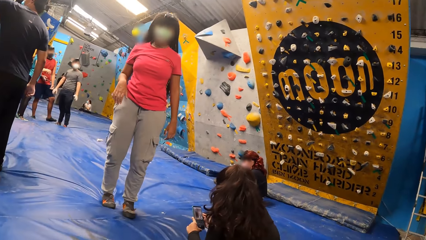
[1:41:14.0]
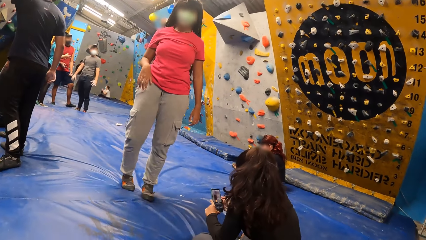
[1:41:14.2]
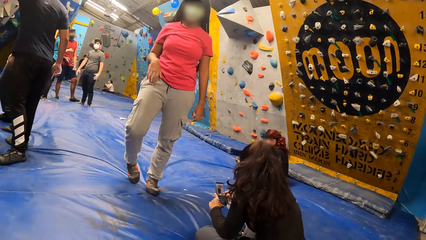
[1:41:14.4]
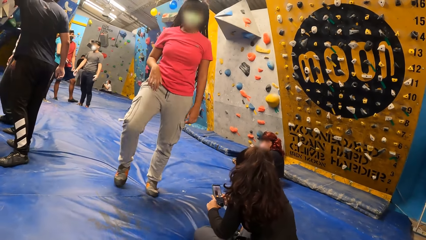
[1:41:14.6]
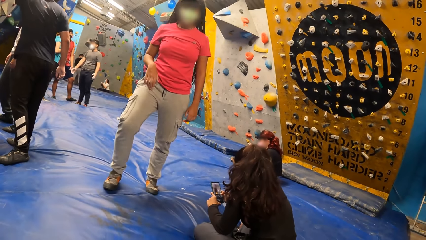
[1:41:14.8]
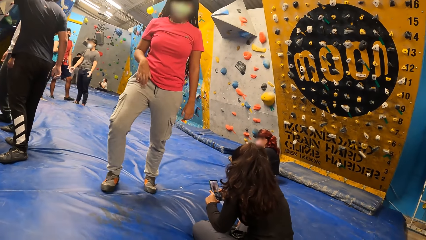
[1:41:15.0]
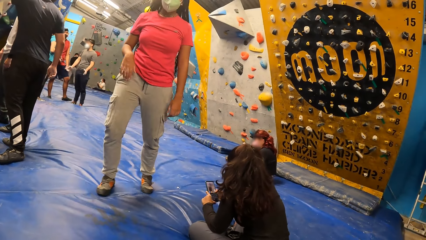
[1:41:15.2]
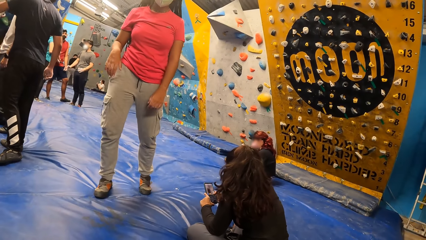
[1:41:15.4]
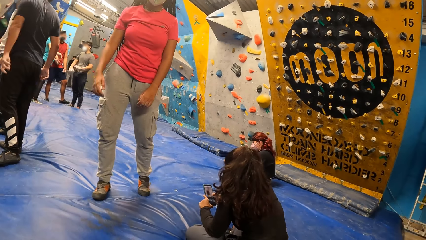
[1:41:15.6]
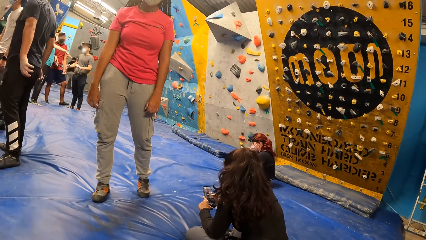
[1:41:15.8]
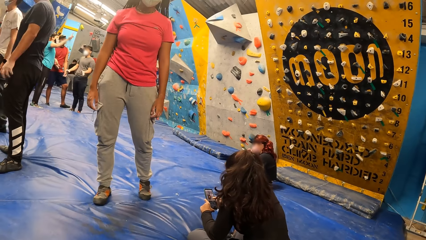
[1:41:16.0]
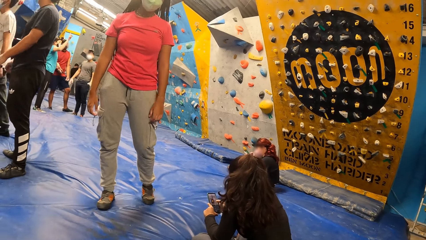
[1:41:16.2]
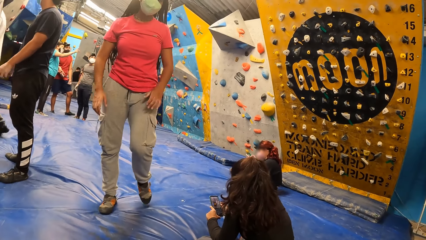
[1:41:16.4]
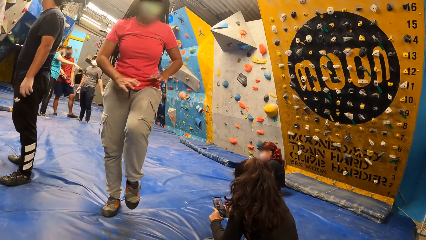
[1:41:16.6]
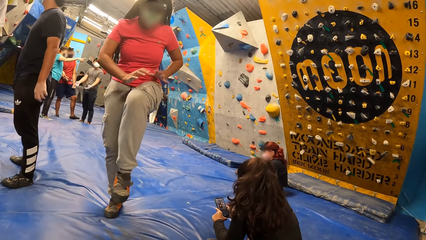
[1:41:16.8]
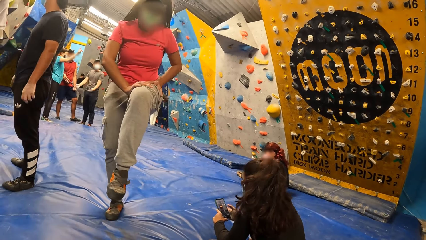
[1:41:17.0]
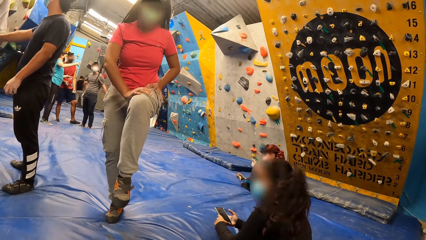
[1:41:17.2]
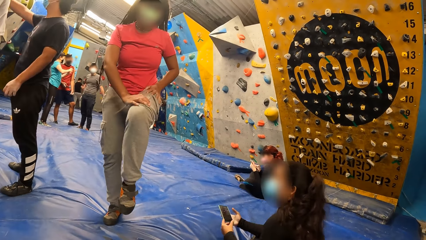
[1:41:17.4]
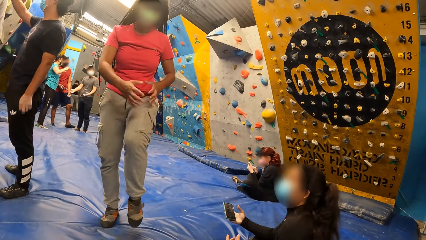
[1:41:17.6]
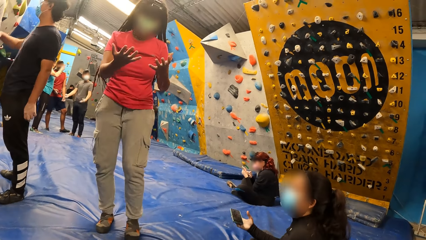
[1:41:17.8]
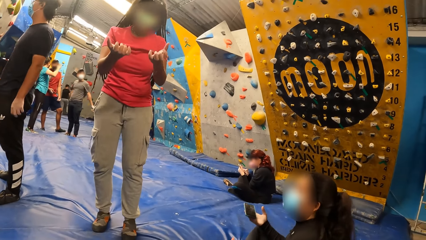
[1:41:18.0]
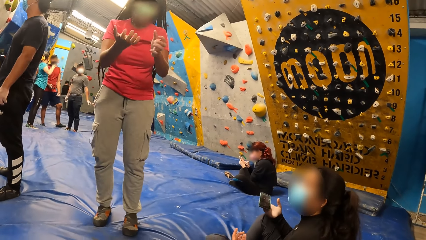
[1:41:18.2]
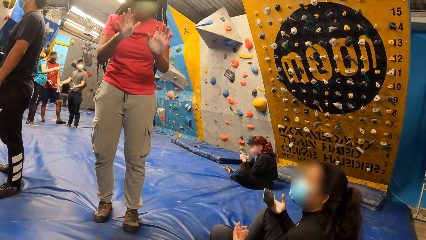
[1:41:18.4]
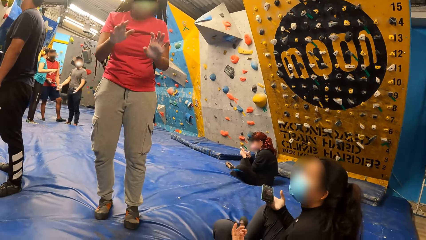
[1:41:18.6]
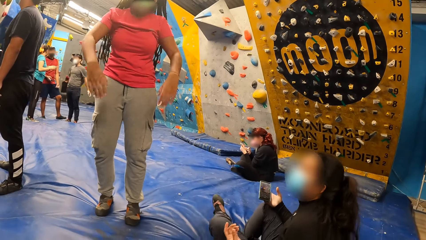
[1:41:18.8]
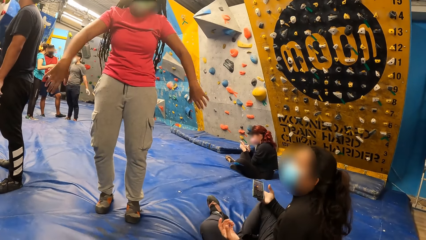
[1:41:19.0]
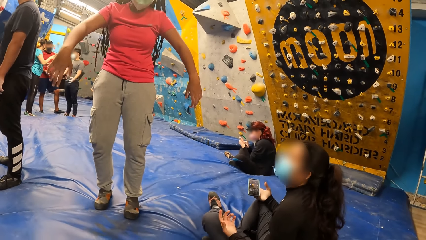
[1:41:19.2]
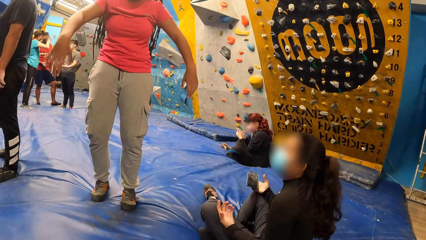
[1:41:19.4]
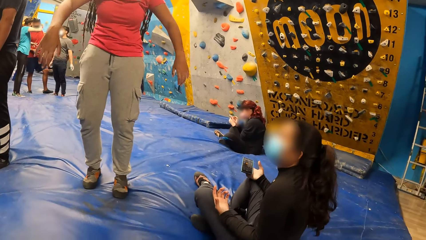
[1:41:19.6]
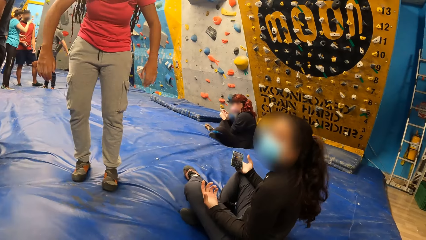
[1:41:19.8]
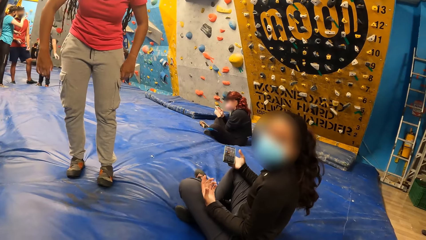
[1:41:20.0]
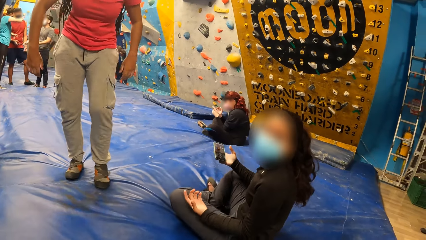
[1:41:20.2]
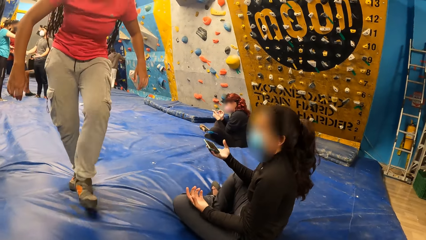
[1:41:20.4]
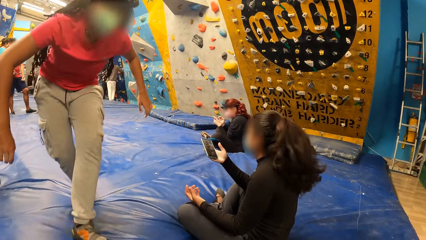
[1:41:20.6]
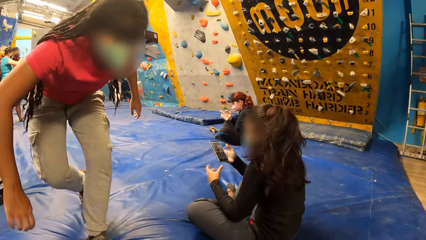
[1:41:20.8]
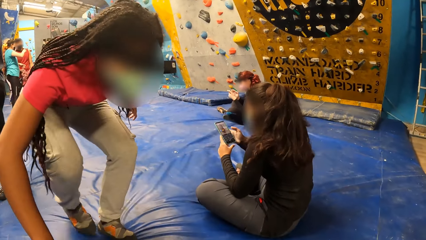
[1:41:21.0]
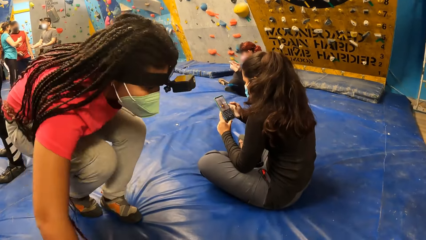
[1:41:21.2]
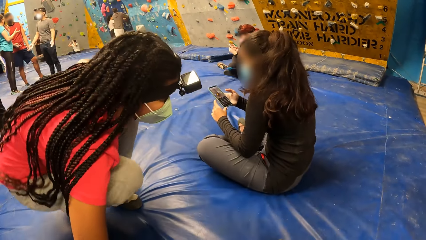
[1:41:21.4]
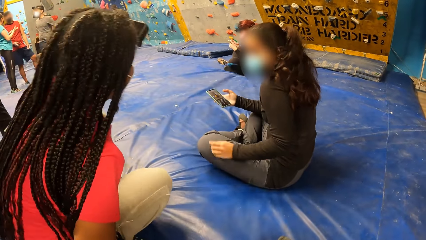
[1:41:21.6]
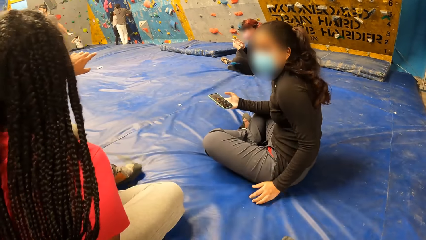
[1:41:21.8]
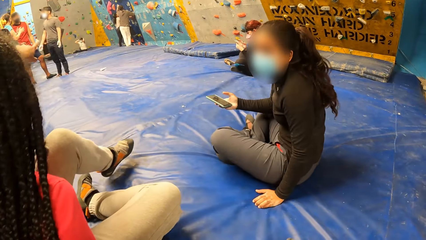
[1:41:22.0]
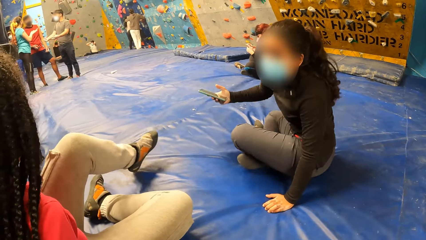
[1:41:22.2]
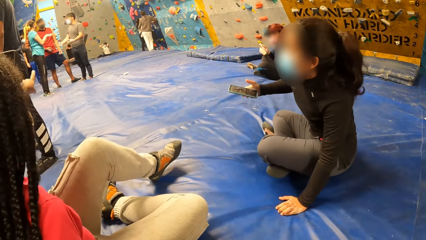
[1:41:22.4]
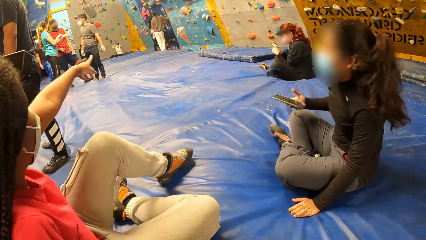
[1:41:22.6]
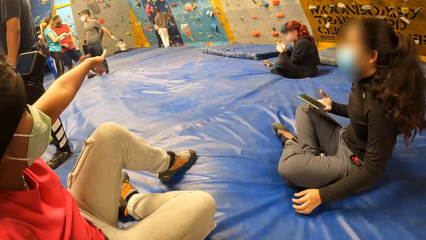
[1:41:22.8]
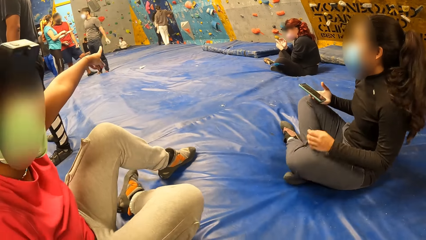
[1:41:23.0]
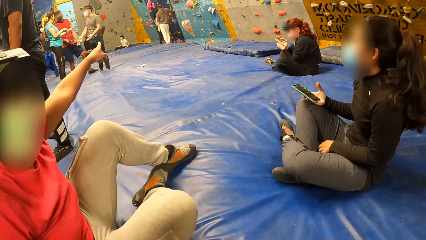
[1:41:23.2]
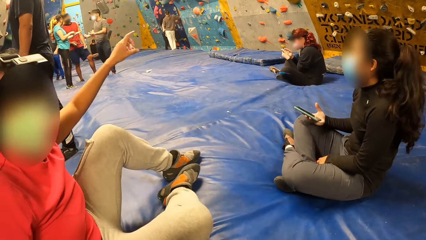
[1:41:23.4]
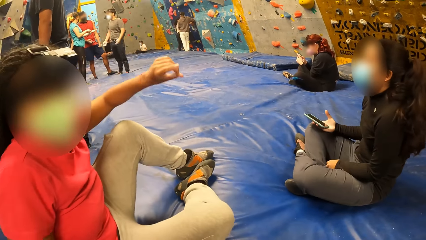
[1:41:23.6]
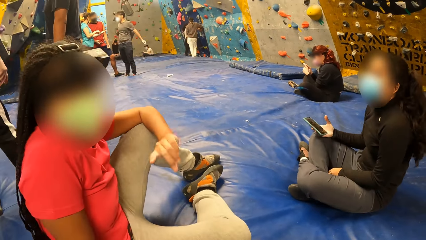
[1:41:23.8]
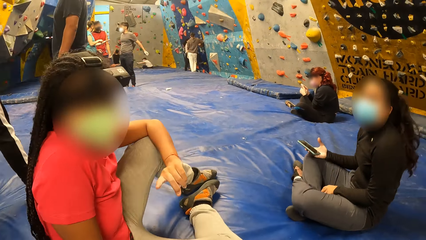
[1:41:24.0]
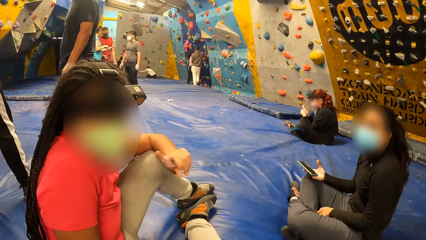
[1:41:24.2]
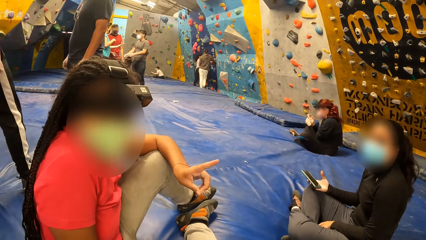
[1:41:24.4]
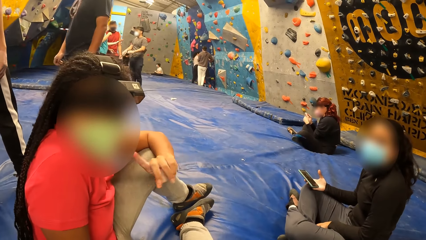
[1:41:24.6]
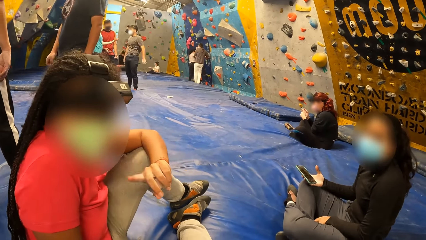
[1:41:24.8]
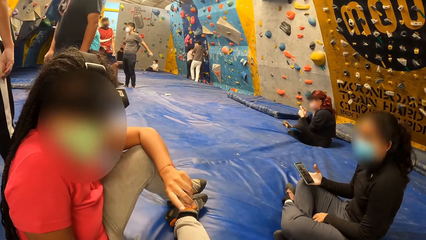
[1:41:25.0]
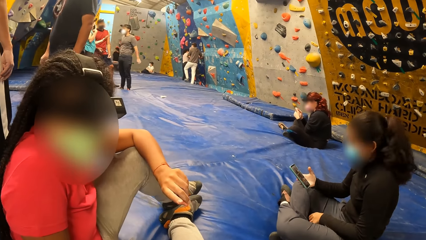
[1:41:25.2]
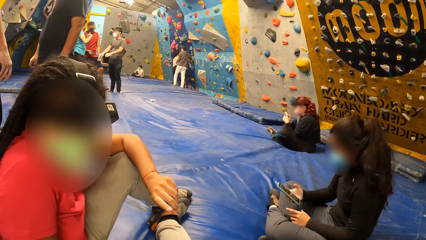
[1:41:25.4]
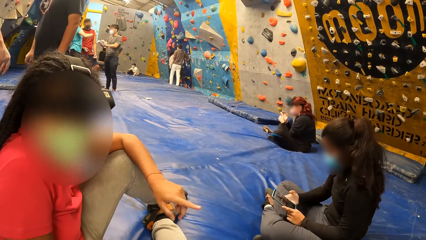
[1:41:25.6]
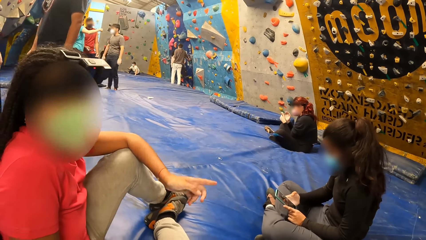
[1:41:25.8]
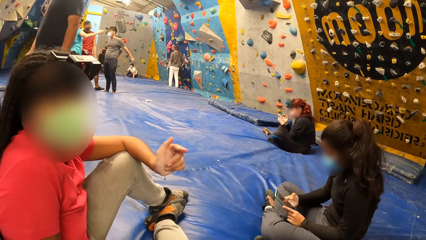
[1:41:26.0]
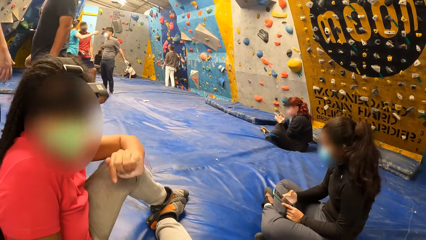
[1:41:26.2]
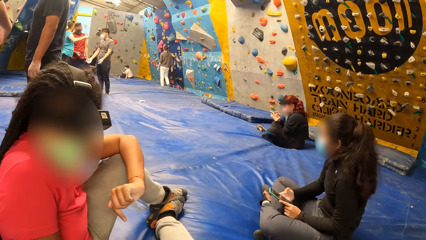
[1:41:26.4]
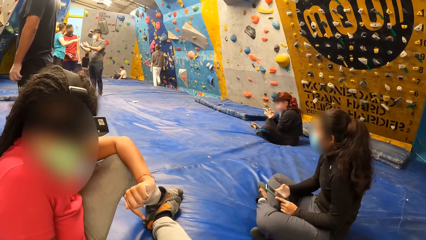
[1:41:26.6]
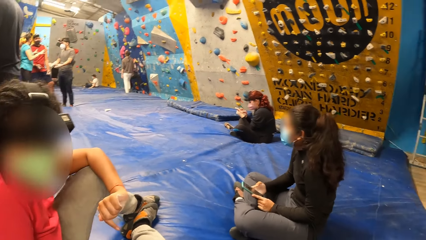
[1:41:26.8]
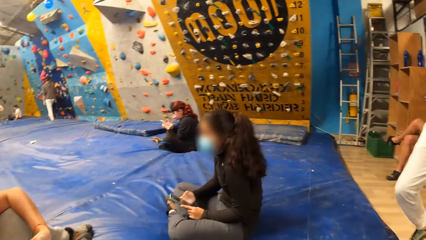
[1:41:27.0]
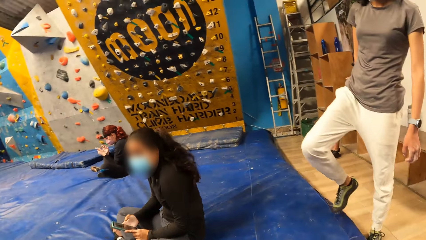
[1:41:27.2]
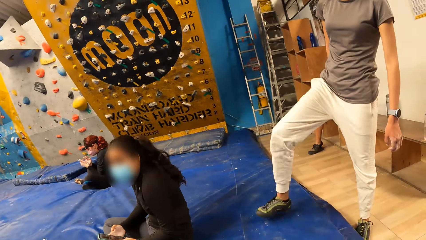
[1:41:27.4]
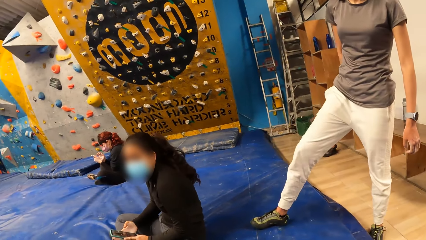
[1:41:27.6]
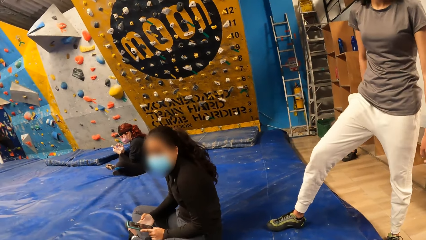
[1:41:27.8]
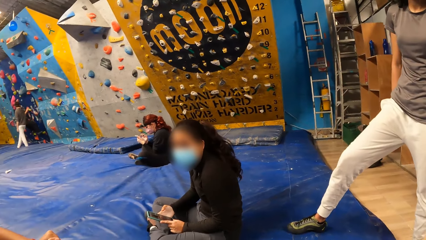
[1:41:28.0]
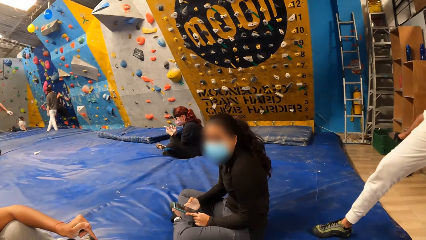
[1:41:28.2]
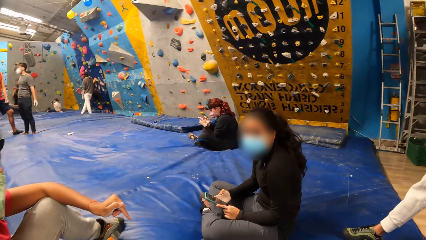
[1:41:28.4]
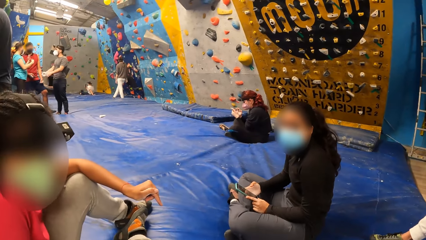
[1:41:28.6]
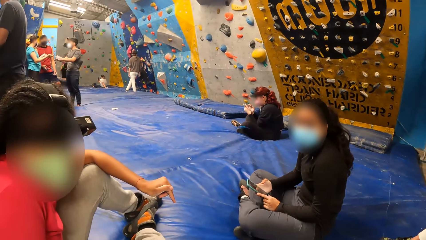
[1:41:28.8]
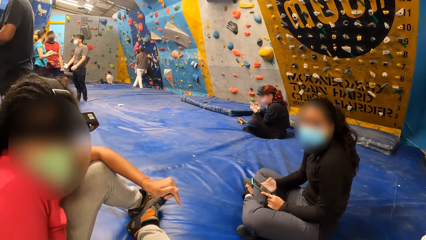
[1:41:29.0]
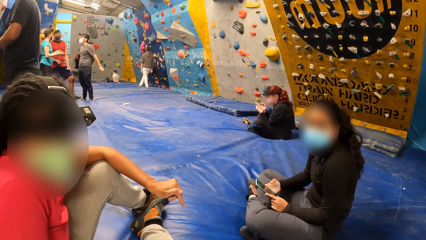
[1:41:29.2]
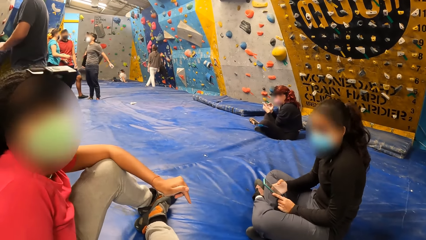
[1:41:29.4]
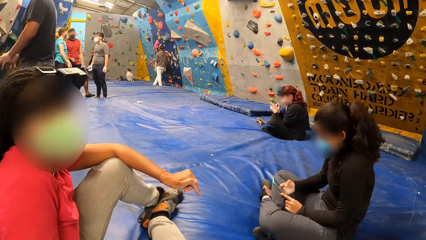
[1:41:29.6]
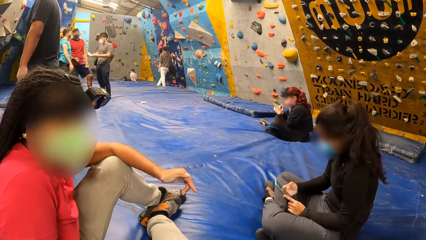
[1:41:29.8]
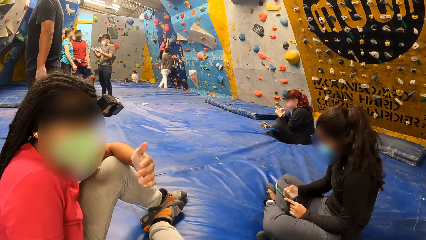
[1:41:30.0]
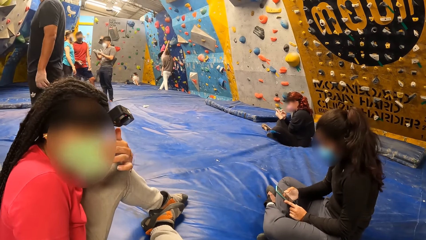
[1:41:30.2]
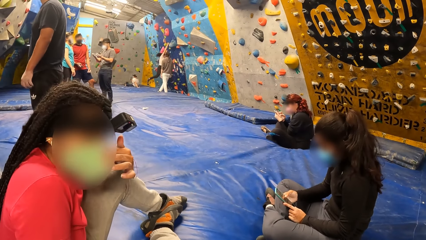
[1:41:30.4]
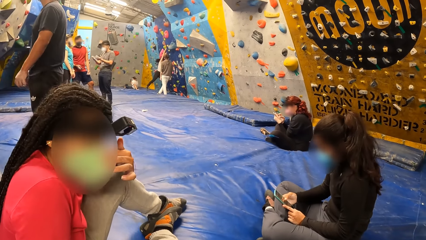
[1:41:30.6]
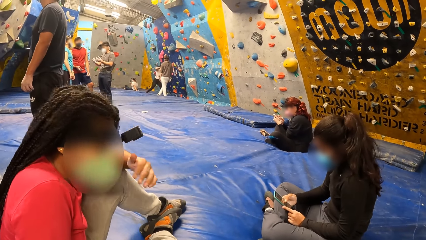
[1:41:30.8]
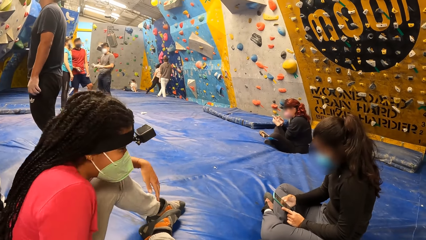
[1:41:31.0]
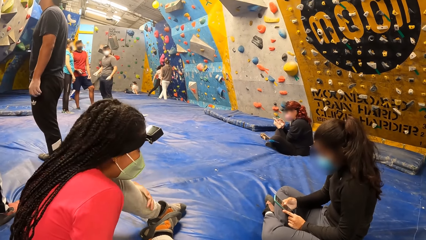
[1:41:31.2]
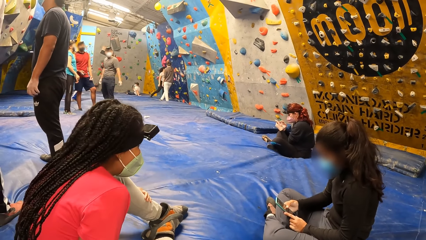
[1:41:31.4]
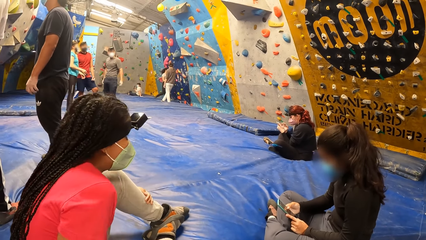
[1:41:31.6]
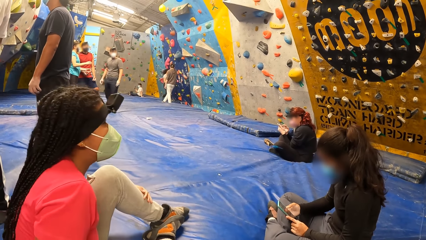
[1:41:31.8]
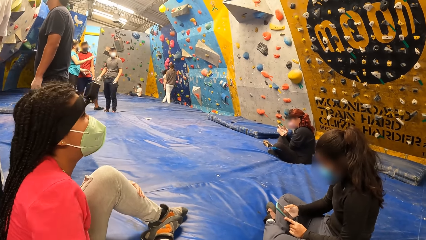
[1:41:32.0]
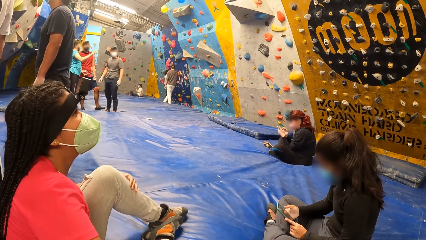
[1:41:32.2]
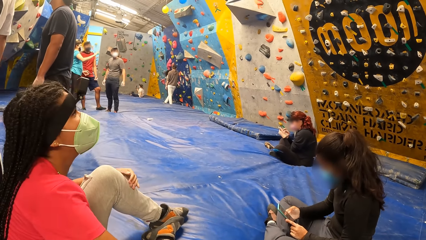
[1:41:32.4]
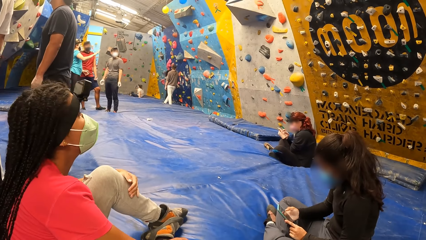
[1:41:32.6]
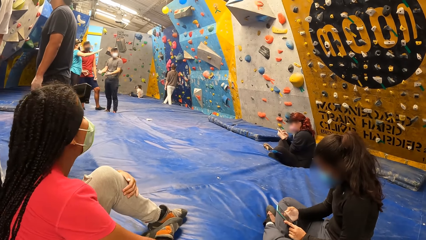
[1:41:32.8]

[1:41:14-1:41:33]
A woman operates the phone in both hands with her right hand. Another woman interacts with the camera wearer. The other woman lifts her left leg from the trampoline floor and places both hands on her left lap. The first woman removes her left hand from the phone. The other woman removes both hands from her left lap and places her left leg on the trampoline floor. The first woman holds the phone with both hands. The other woman sits on the trampoline floor. The first woman holds the phone with both hands and removes her left hand from the phone. The other woman interacts with the camera wearer. The first woman holds the phone with both hands. A third woman places her right leg on the trampoline floor. The camera wearer looks around. The first woman operates the phone in both hands with her right hand. The other woman interacts with the camera wearer.
